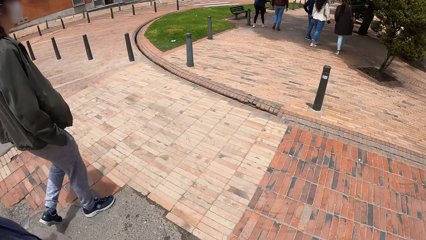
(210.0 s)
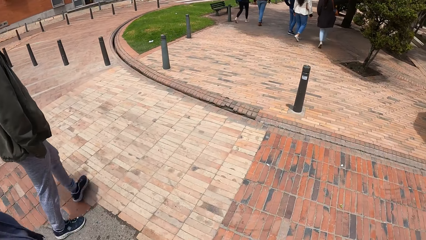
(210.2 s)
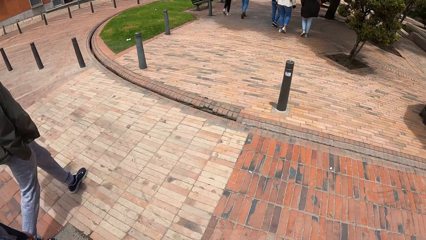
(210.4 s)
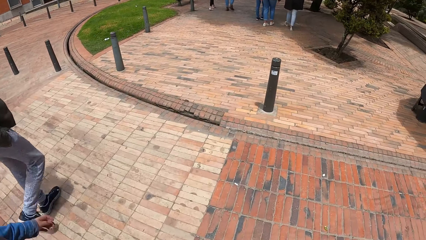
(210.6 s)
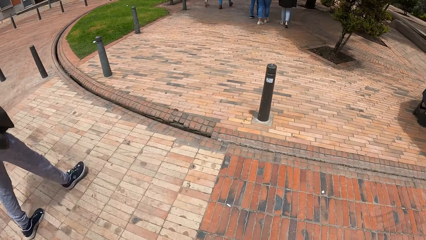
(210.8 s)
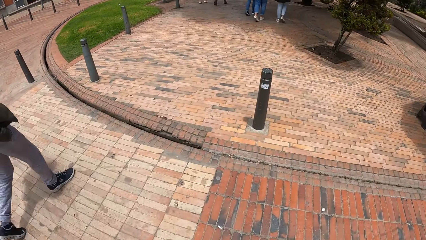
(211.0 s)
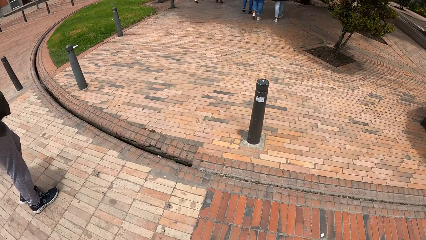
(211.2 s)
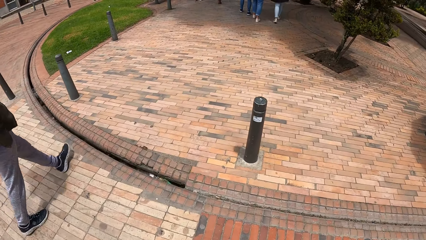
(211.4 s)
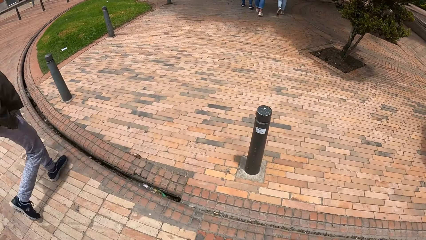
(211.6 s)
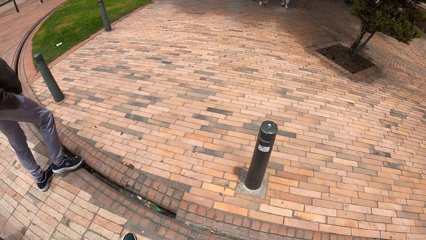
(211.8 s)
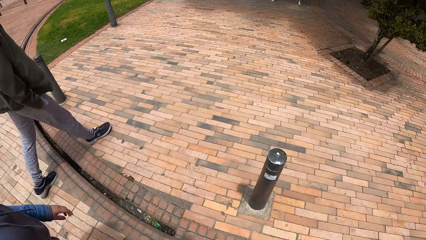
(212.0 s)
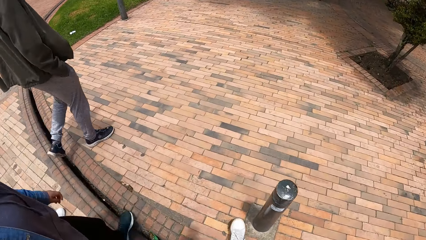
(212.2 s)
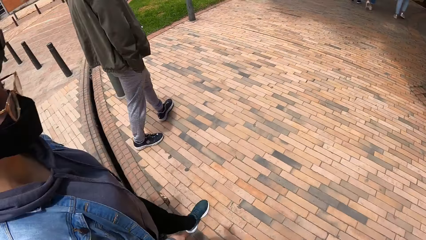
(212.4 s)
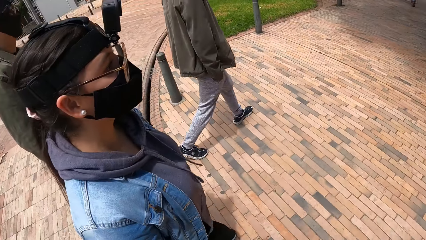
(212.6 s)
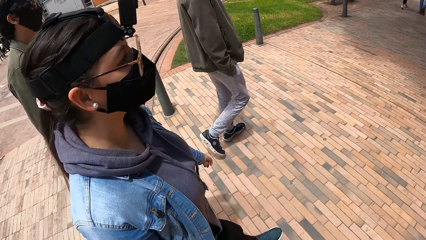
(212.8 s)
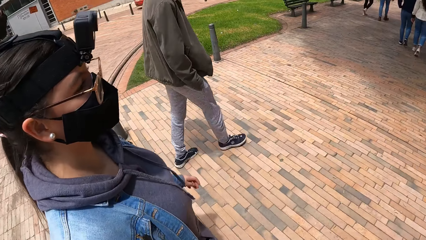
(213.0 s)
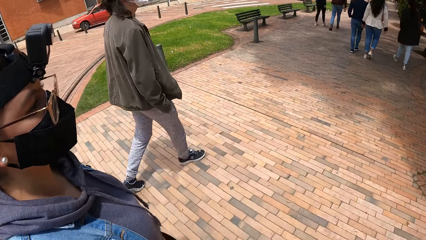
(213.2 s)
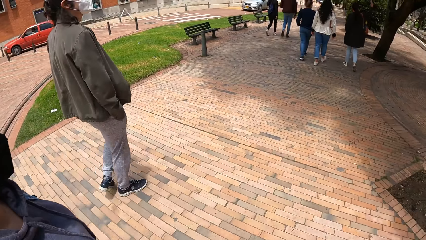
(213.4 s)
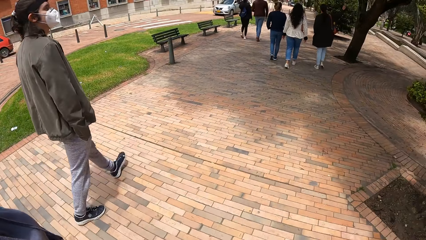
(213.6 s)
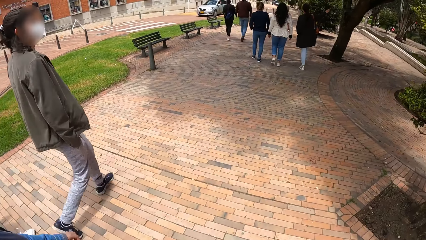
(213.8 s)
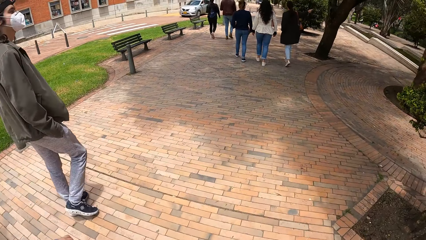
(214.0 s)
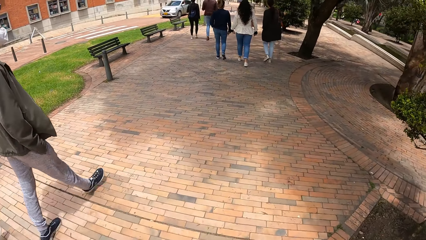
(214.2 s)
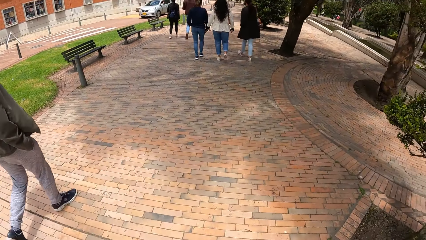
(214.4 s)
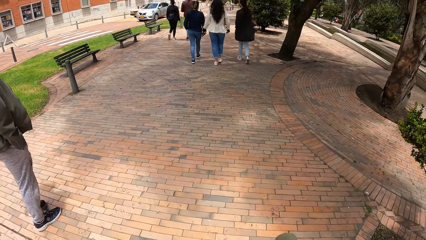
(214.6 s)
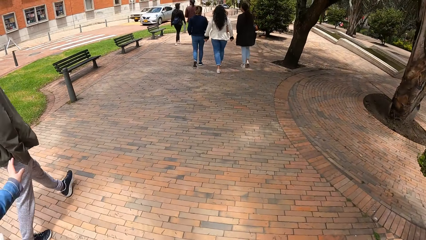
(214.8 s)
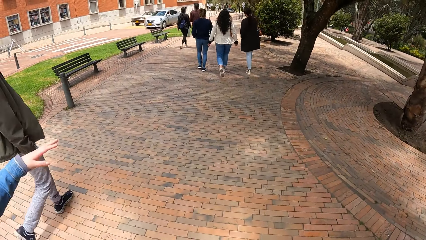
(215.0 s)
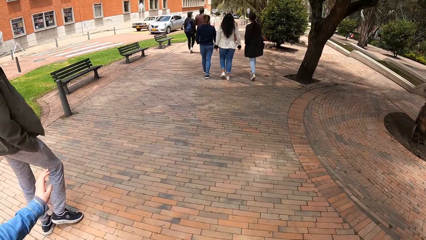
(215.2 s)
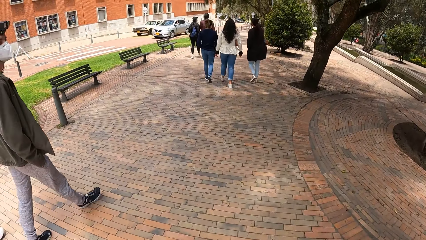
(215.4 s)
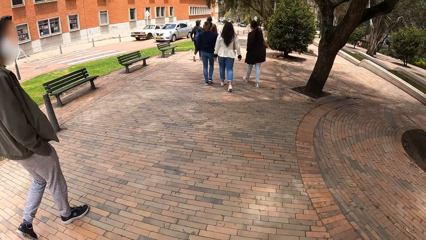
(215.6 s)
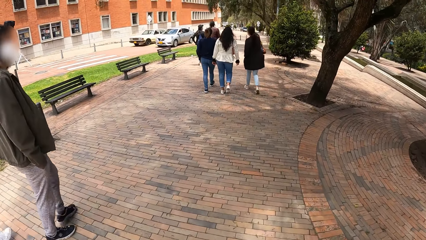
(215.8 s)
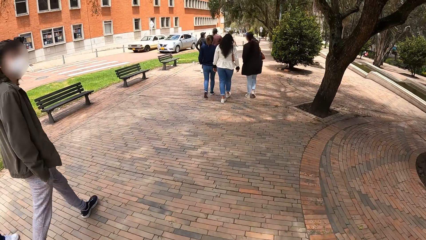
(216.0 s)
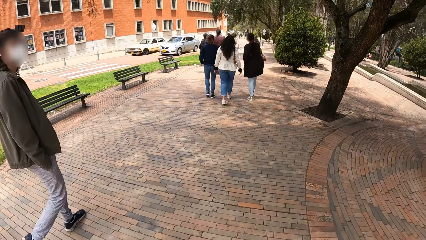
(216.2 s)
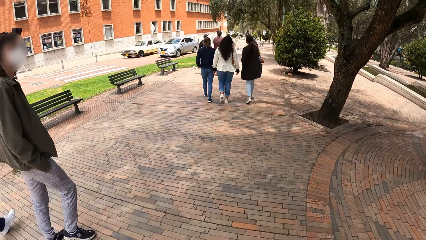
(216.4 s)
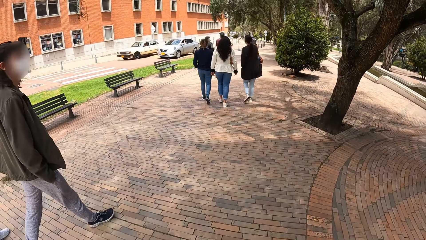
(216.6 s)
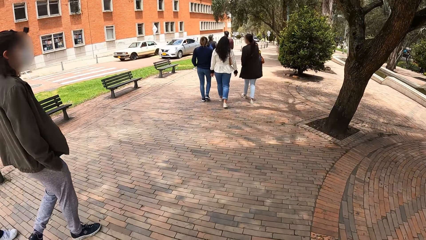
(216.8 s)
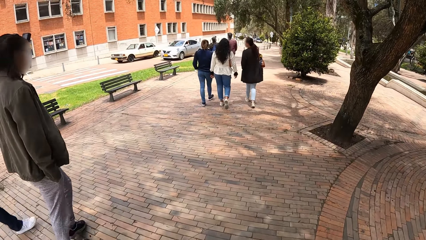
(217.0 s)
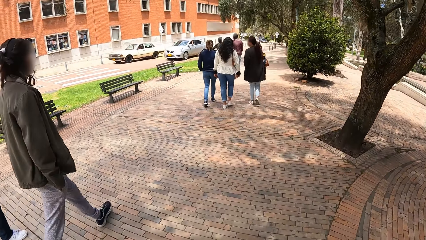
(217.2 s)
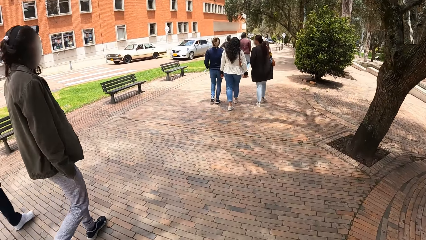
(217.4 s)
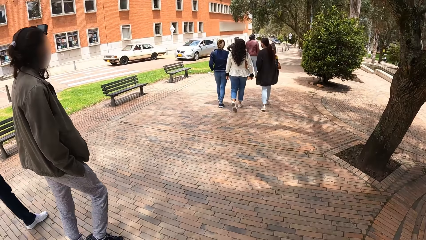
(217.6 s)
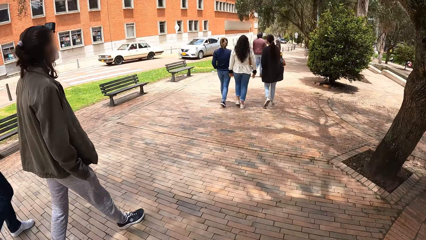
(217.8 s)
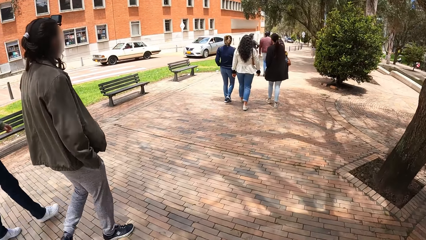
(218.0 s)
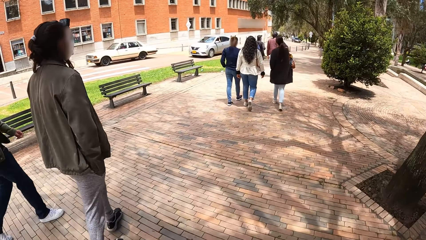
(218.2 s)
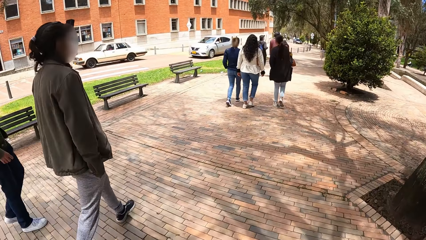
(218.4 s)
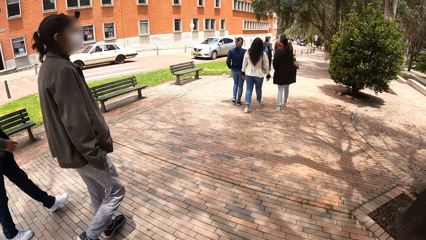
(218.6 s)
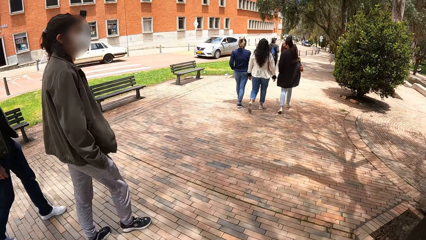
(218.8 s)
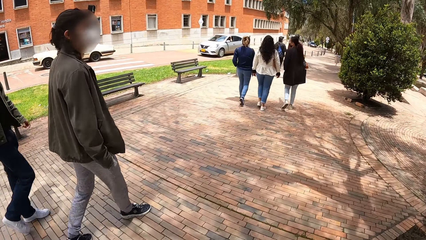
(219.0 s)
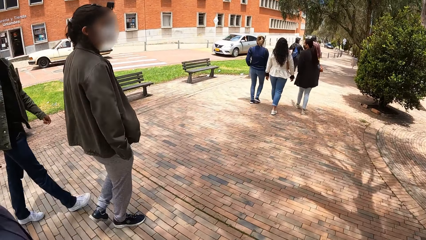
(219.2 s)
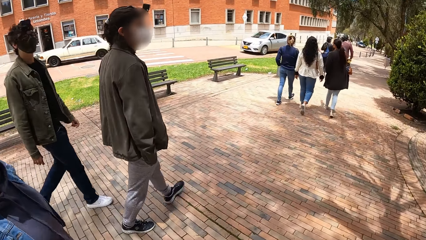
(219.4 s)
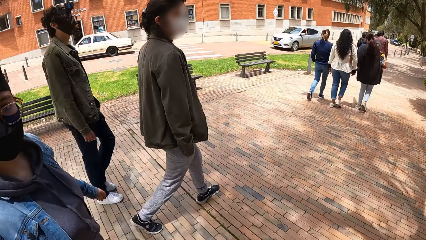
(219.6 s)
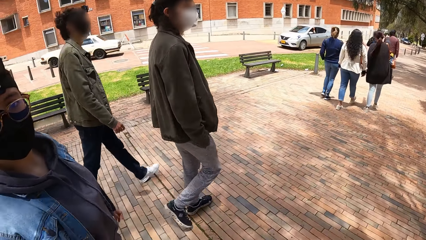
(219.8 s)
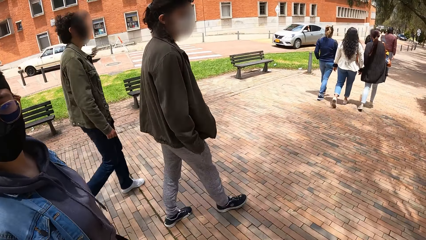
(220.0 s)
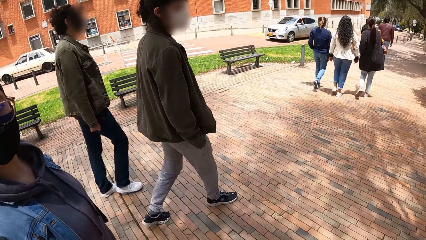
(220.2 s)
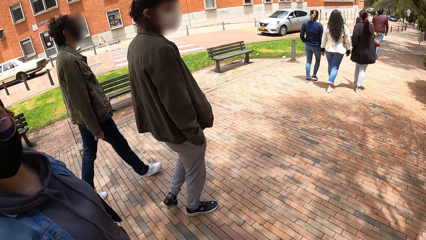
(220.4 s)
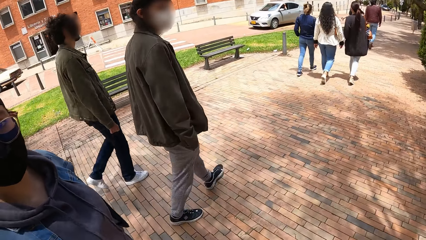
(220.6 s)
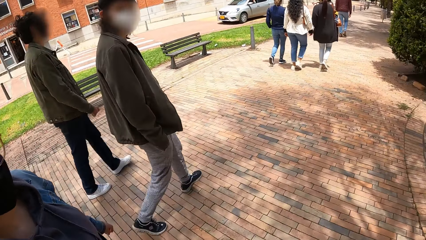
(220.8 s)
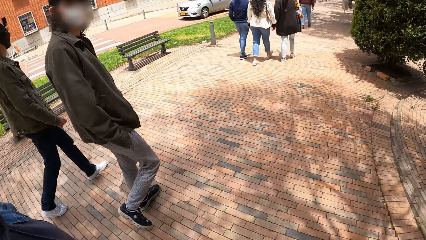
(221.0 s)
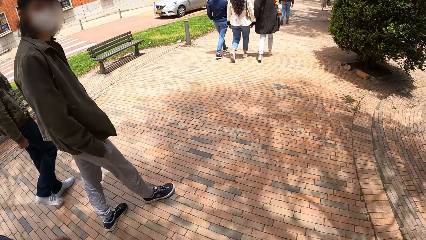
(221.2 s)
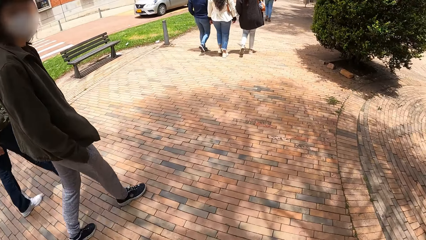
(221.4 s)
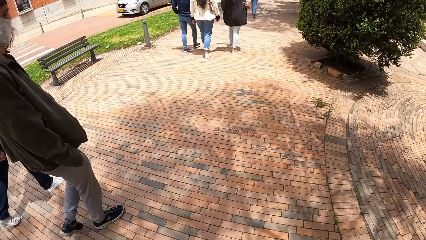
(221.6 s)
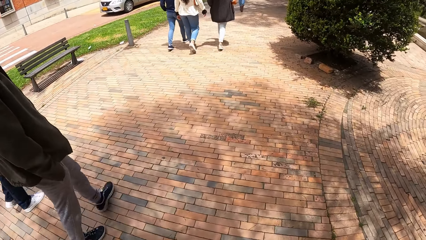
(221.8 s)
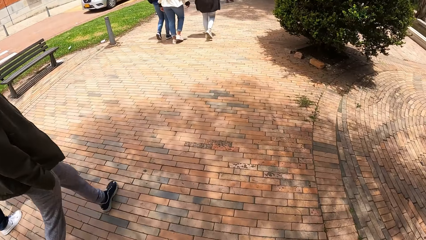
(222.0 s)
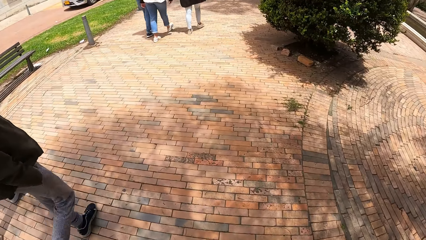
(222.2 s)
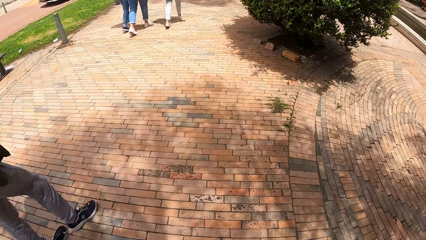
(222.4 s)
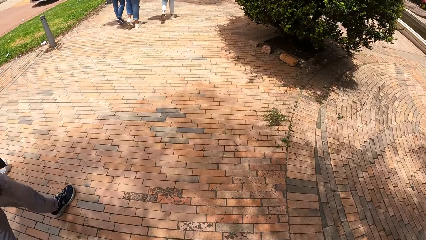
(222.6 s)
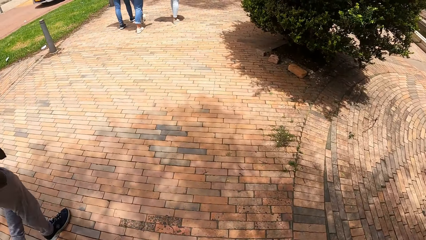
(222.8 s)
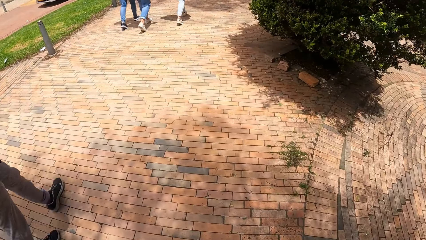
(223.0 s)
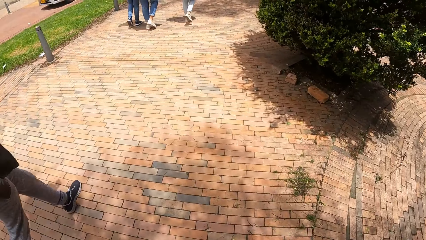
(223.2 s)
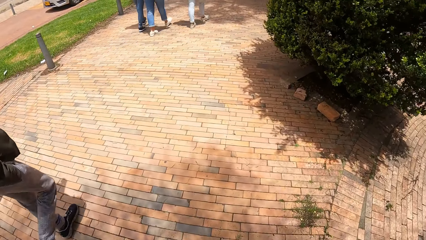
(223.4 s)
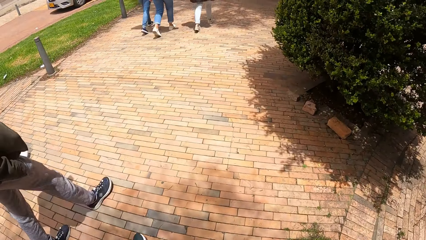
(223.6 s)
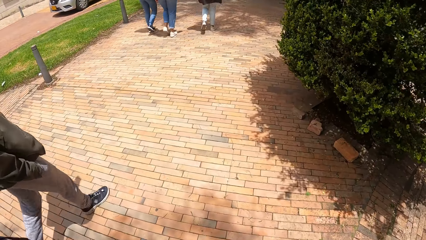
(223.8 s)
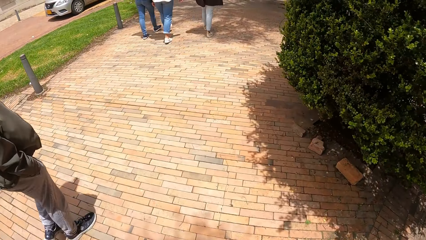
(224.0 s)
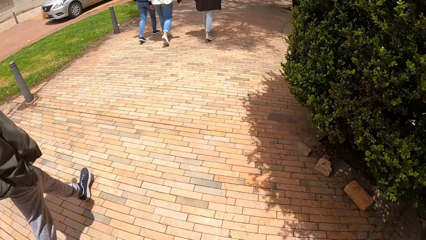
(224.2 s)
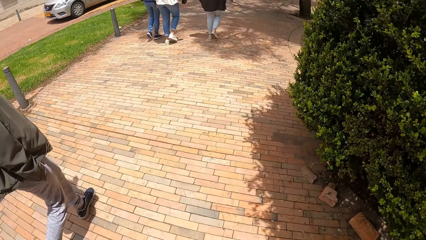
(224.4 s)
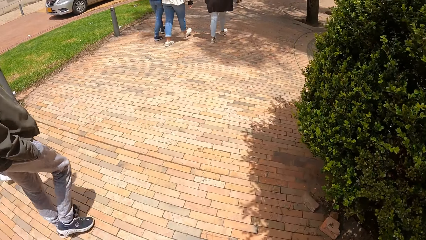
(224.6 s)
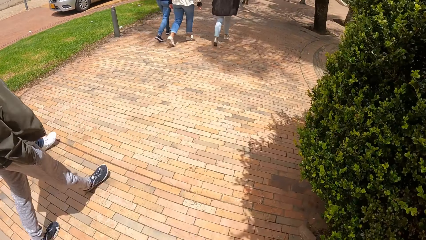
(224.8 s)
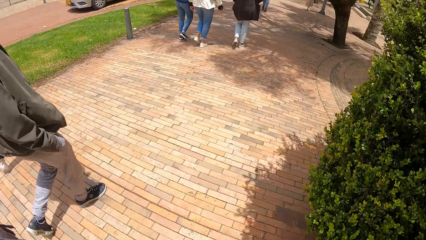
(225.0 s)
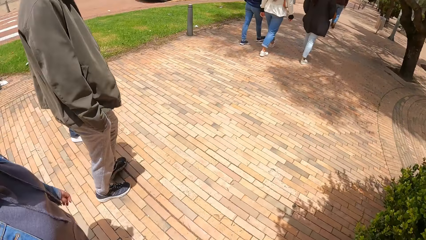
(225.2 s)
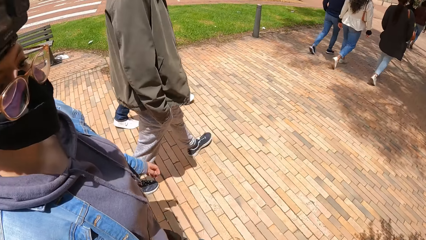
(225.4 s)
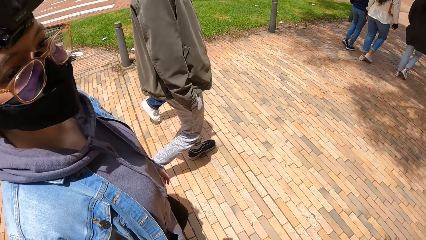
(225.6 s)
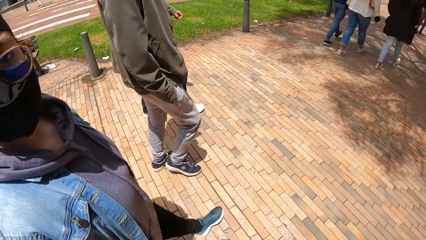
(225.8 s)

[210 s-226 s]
The camera wearer interacts with the woman. They interact with the woman, the first man and the other man.
